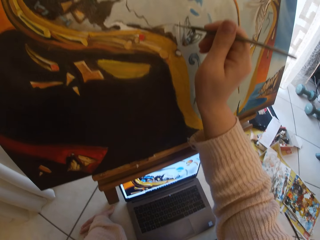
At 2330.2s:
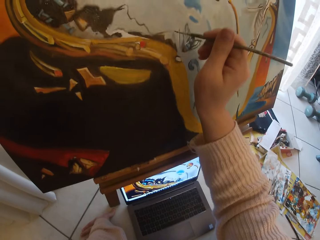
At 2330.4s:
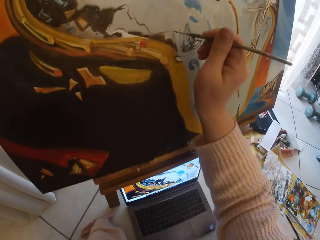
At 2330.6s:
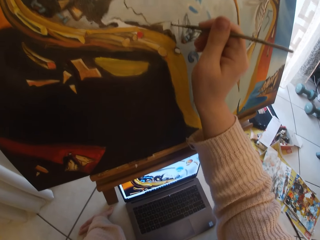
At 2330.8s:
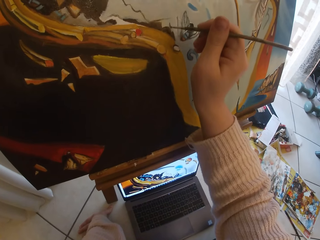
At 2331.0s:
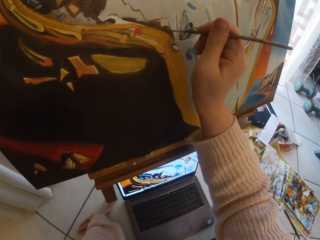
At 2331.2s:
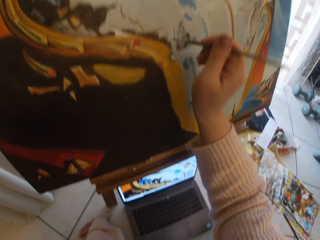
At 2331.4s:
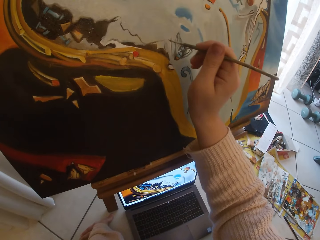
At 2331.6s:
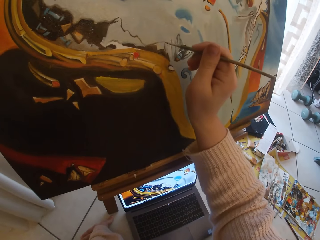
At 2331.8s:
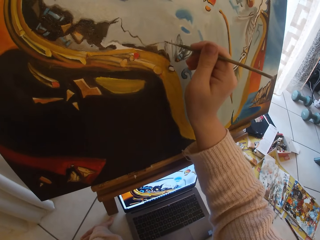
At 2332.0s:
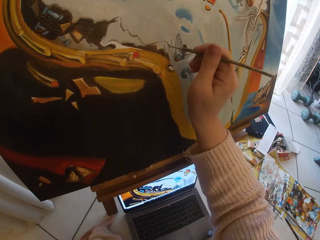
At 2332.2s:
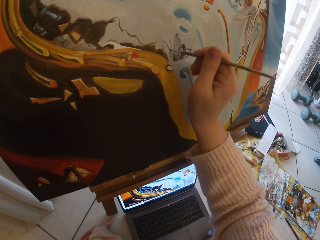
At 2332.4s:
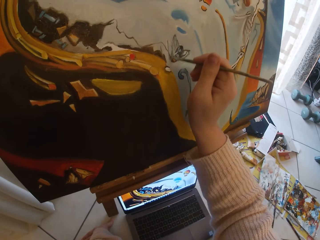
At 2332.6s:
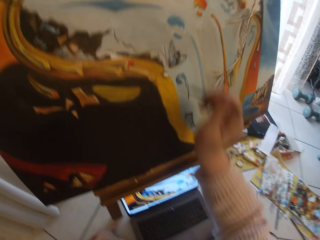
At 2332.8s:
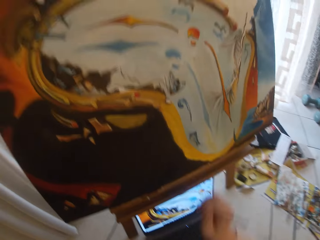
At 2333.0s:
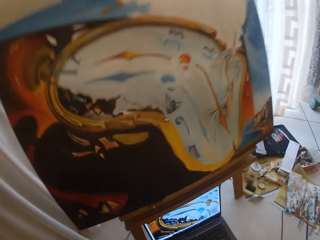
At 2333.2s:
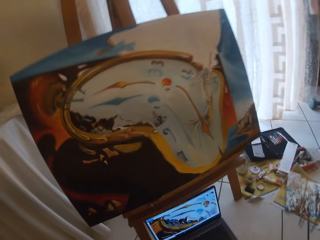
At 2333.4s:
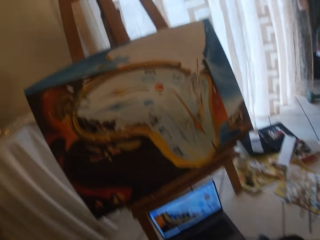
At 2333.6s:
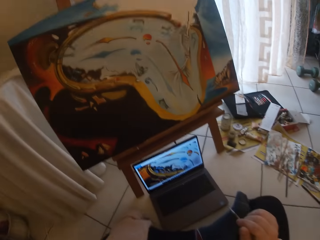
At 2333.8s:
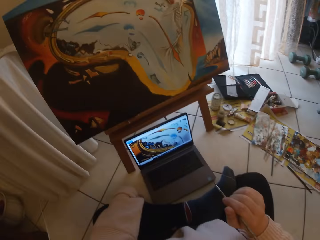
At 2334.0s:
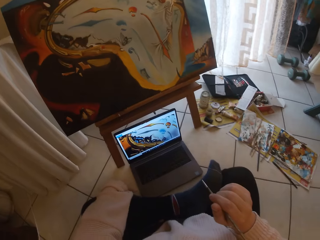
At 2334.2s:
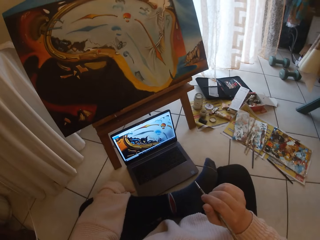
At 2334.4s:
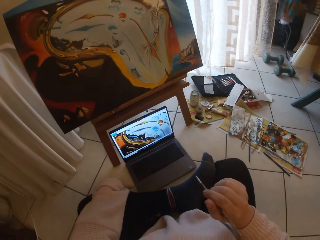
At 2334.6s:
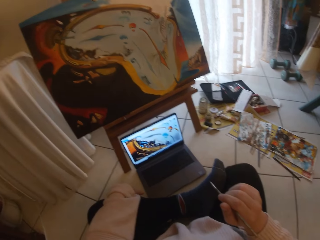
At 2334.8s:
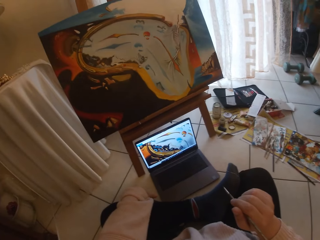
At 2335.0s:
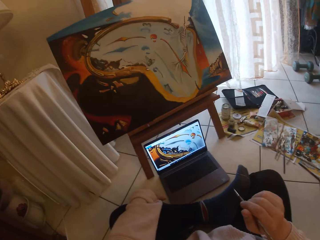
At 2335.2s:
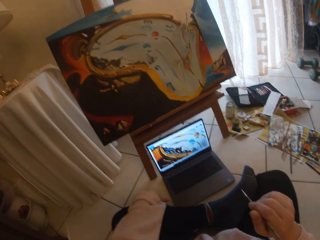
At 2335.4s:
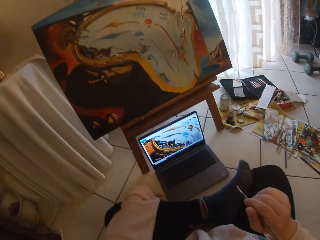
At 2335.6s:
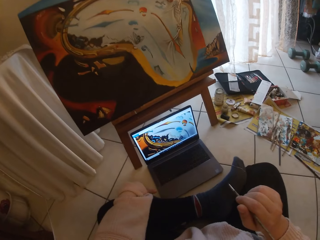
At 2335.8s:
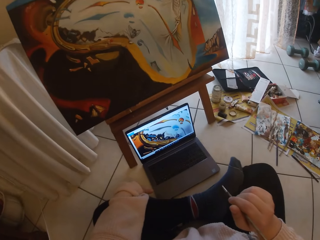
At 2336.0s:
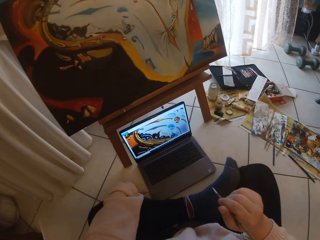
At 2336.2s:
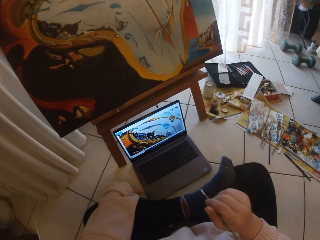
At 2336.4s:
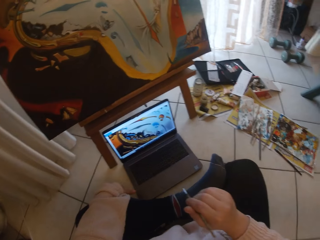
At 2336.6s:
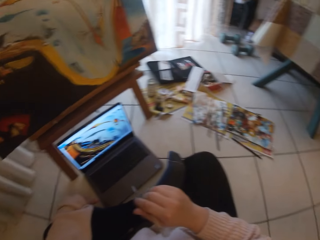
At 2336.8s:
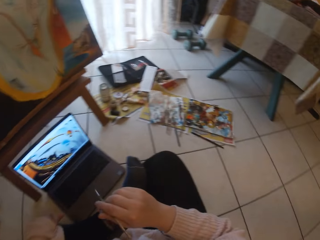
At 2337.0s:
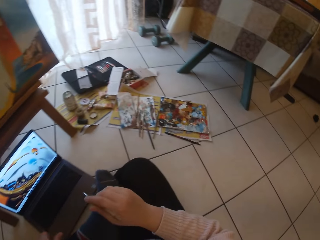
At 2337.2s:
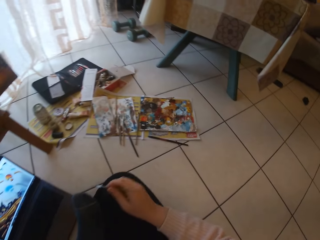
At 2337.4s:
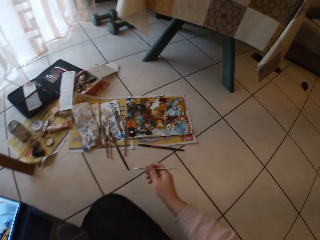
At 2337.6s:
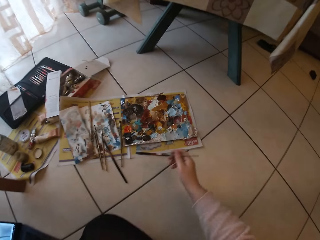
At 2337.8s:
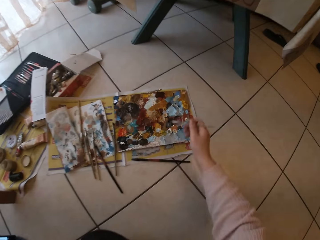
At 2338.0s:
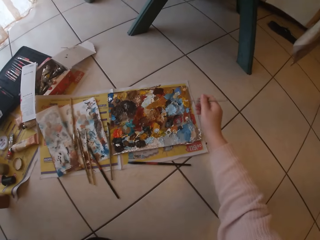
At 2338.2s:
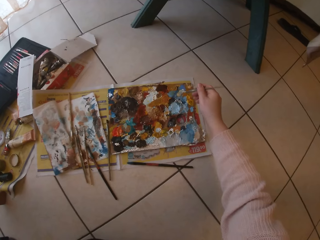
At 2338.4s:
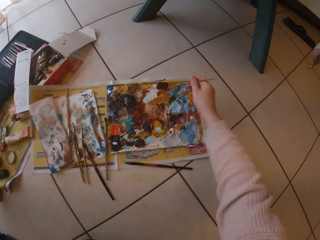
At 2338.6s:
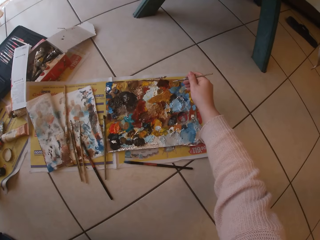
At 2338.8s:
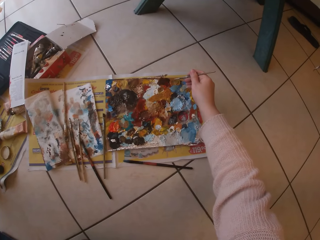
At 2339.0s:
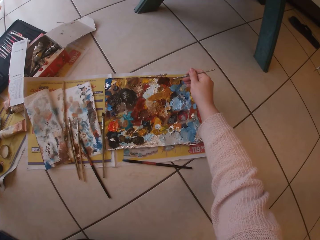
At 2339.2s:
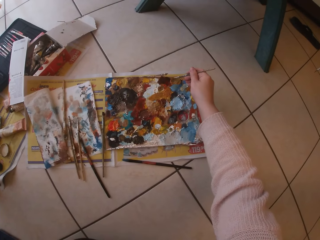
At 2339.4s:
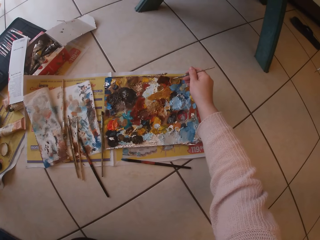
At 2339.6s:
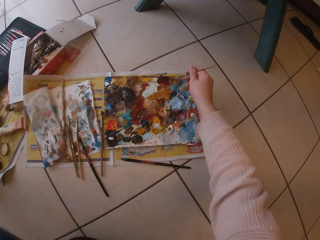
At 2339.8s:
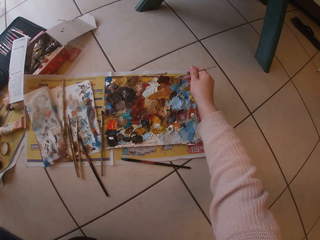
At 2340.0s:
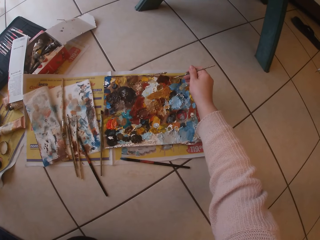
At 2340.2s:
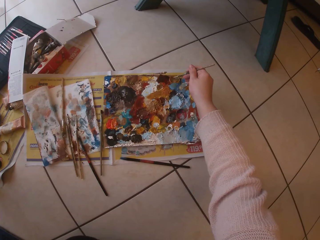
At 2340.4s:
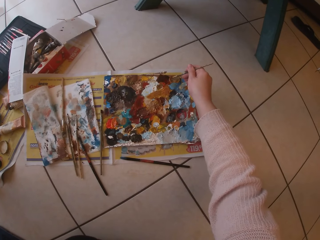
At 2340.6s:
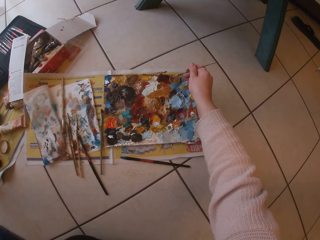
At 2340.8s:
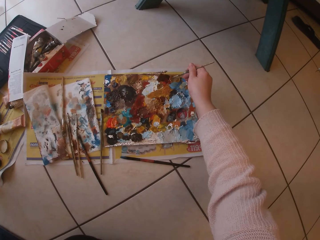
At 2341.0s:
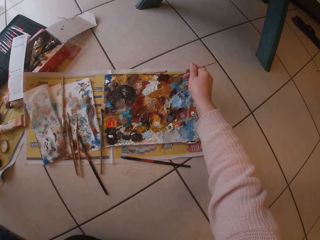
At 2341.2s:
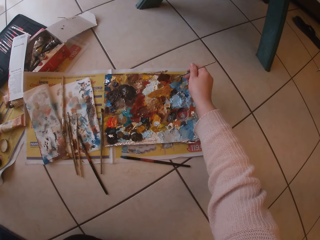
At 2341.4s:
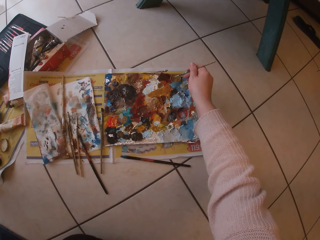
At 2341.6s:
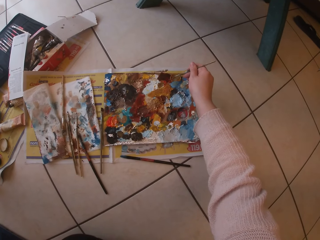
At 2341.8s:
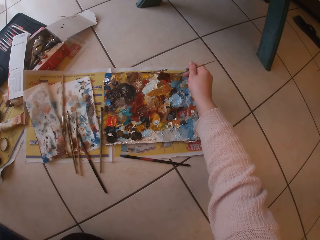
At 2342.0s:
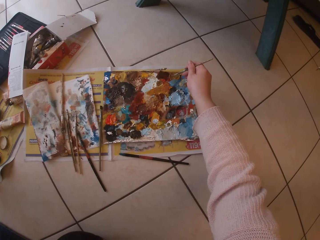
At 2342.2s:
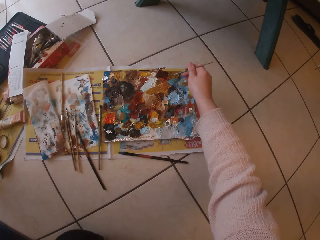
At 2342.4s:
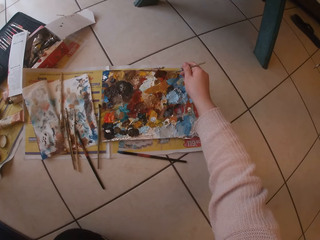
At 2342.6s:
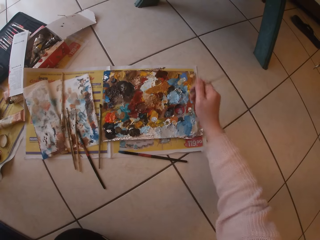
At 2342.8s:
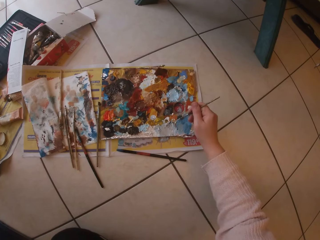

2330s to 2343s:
The camera wearer stops painting. She takes her hand off the canvas board. She moves backwards. She looks at the canvas. She turns around. She touches paint on the paper paint palette with the paintbrush. She mixes paints on the paint paper palette with the paintbrush.

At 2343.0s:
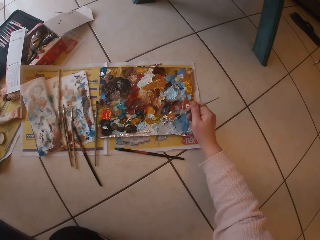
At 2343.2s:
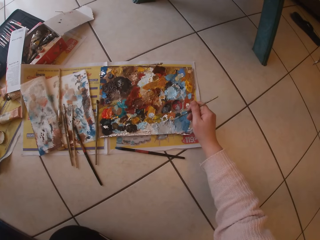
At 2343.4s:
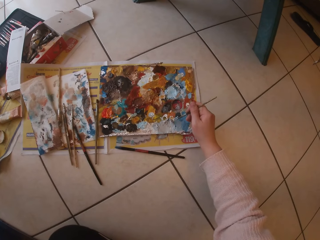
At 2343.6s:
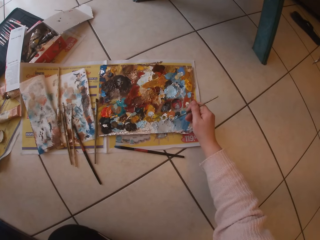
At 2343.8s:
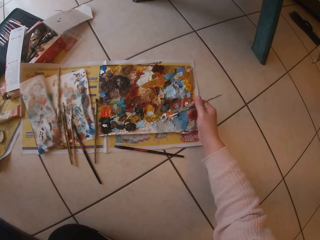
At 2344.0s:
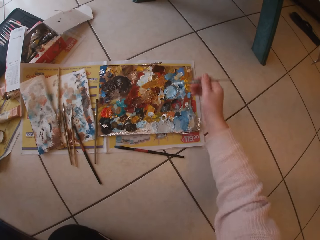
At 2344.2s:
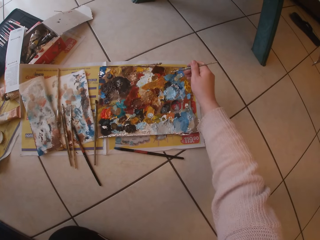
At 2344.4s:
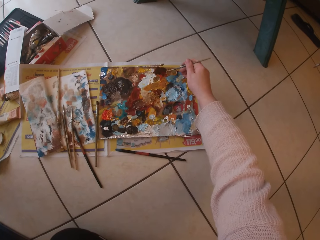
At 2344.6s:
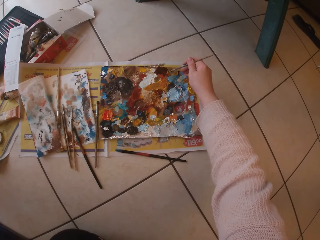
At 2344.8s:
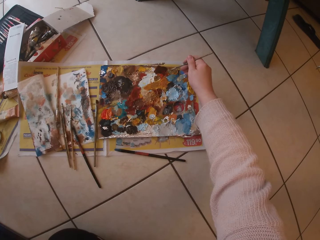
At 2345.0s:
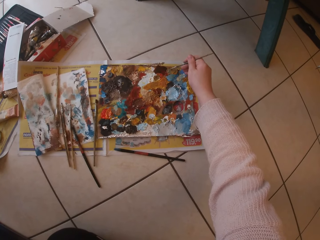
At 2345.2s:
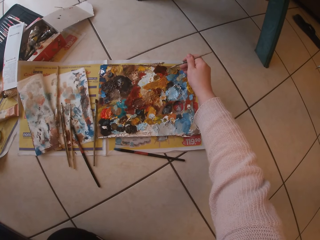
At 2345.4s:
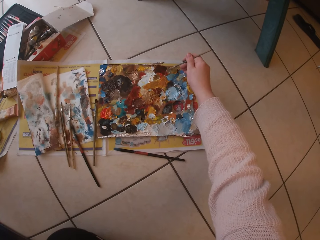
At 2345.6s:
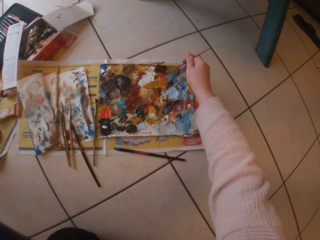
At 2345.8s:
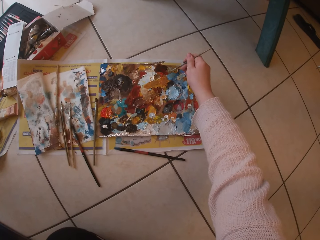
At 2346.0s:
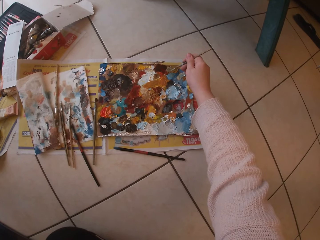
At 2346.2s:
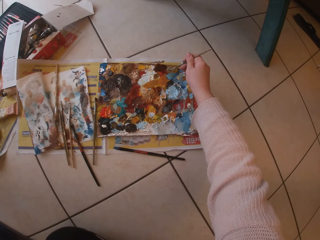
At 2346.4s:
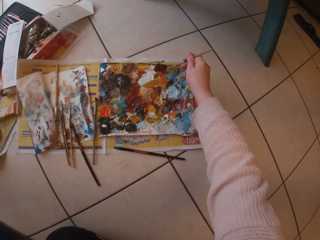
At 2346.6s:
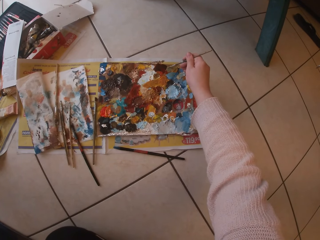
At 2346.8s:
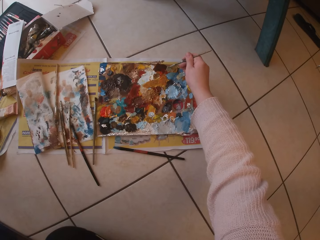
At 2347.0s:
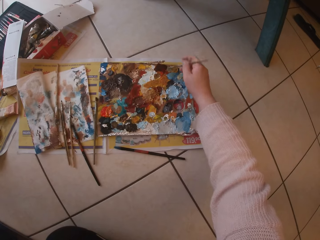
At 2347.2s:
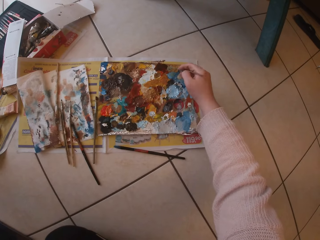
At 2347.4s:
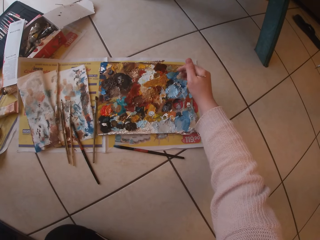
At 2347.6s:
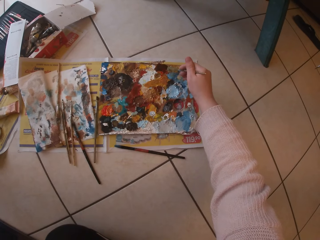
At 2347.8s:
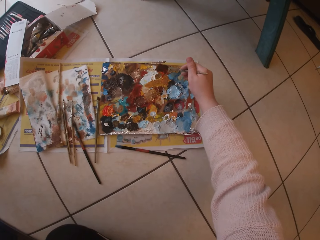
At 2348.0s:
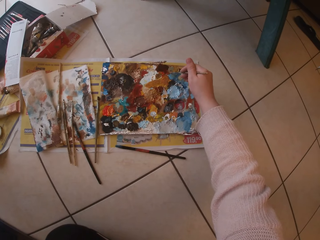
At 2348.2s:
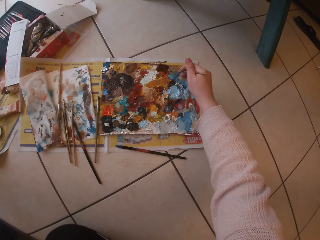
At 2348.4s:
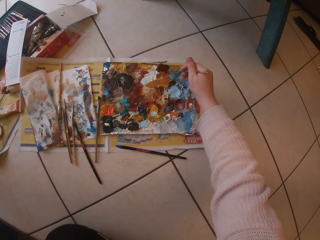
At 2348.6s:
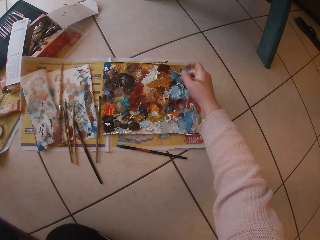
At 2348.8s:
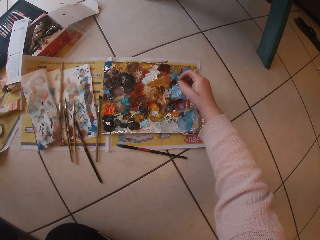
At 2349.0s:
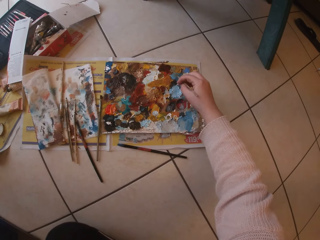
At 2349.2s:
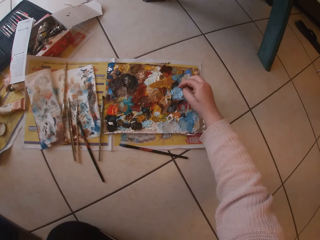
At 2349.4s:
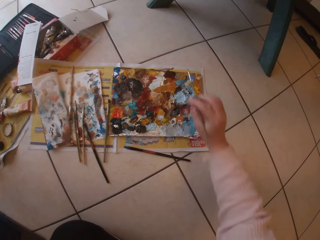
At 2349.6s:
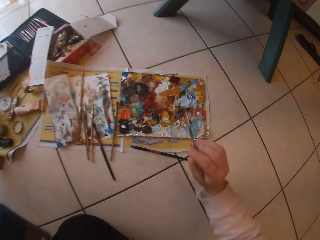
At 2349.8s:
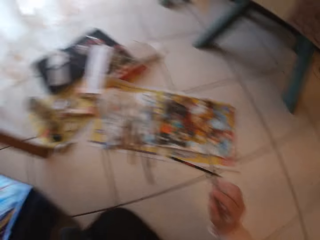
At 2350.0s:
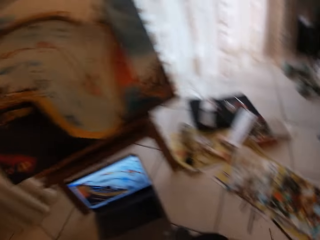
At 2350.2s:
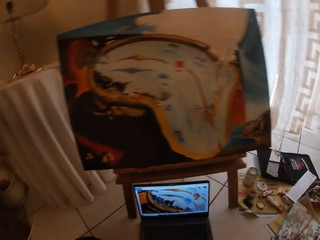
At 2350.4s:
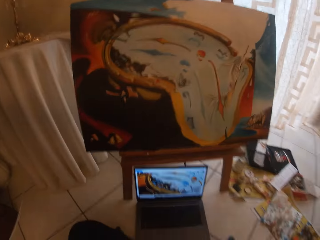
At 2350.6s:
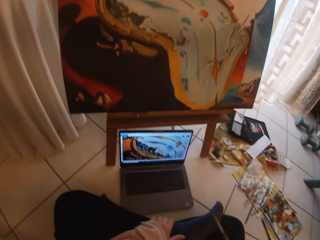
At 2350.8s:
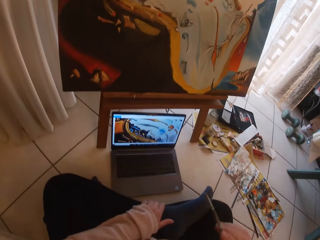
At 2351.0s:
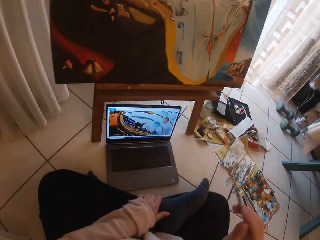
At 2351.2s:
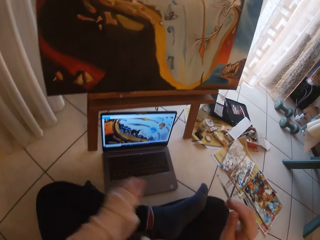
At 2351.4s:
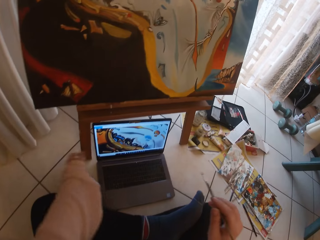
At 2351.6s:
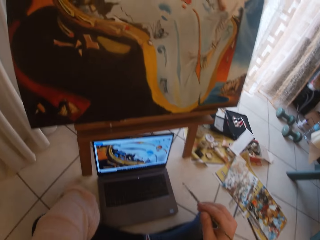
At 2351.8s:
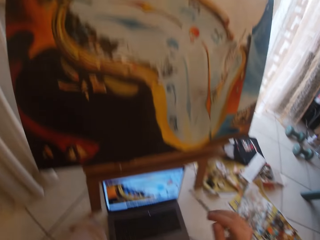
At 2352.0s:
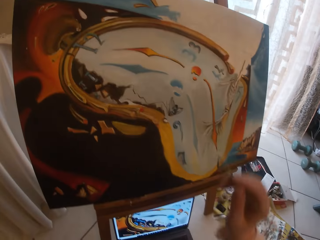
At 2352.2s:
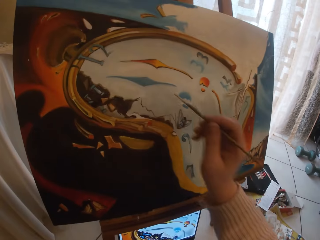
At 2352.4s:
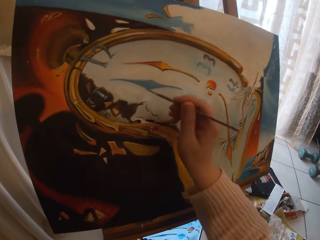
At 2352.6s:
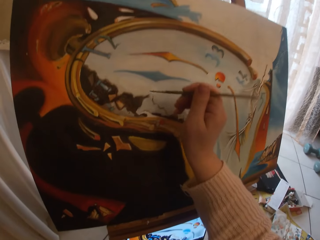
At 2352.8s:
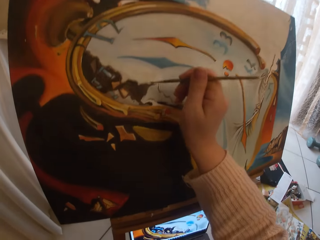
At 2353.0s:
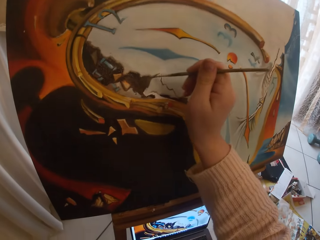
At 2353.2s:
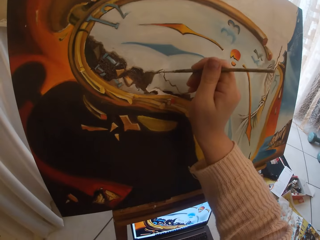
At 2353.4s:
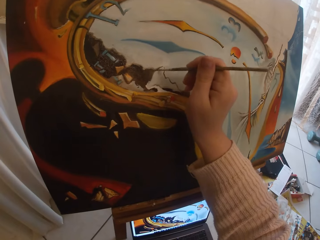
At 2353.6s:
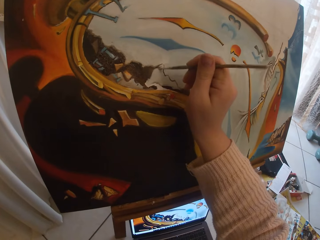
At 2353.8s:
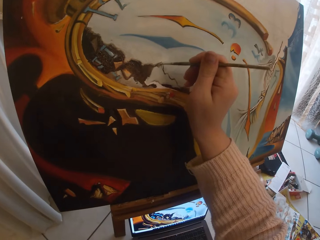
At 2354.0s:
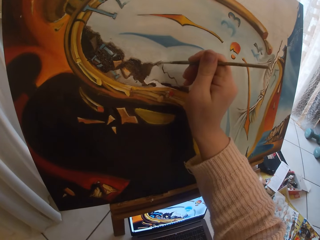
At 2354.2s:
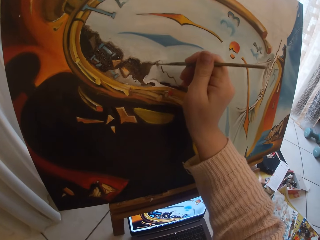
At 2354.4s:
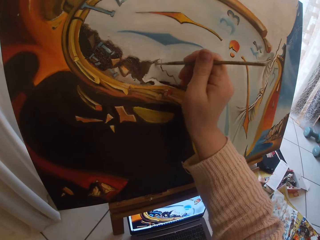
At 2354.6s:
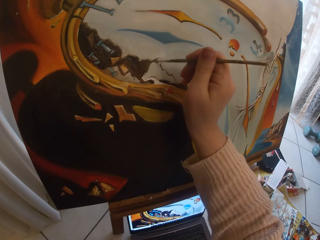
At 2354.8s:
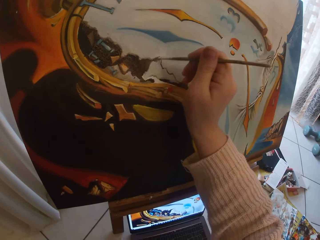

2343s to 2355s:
The camera wearer turns around. They move closer to the canvas. They paint the canvas with a paintbrush.
